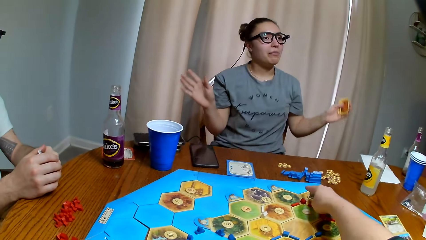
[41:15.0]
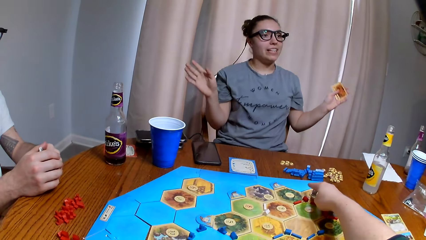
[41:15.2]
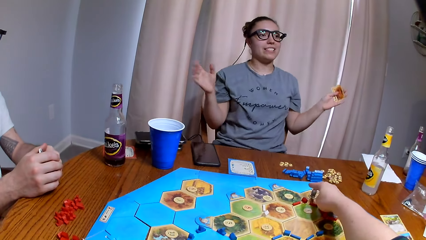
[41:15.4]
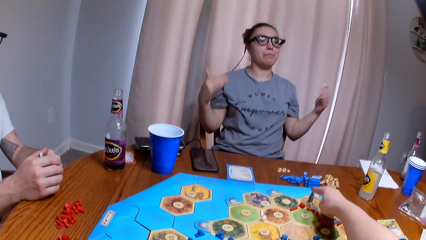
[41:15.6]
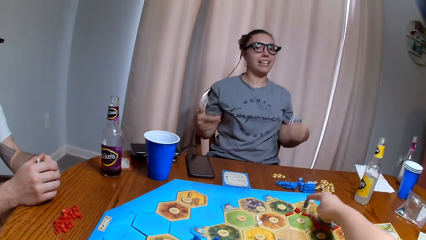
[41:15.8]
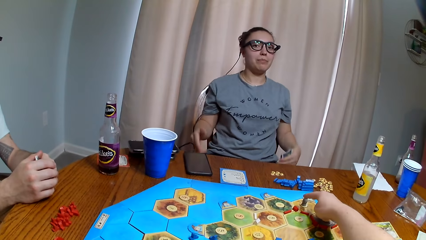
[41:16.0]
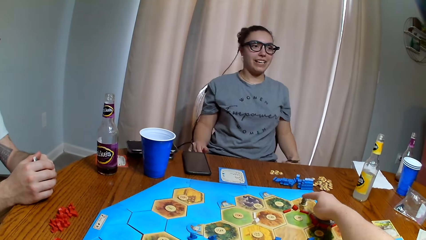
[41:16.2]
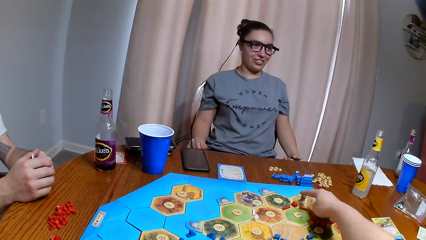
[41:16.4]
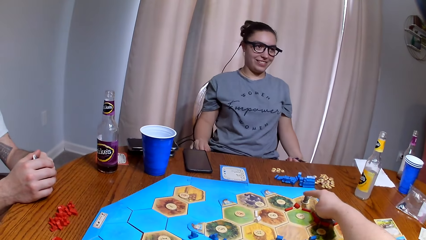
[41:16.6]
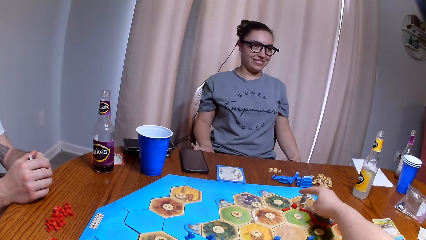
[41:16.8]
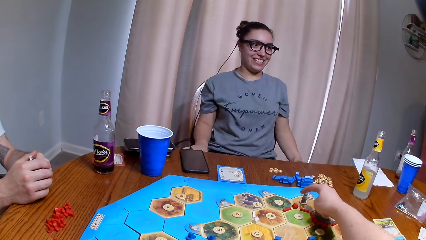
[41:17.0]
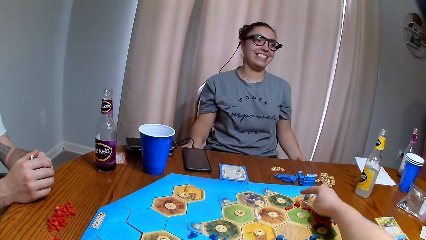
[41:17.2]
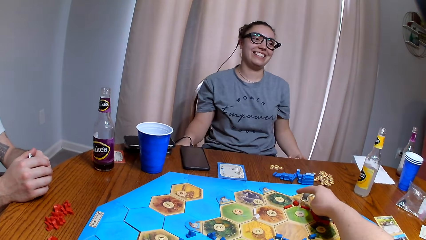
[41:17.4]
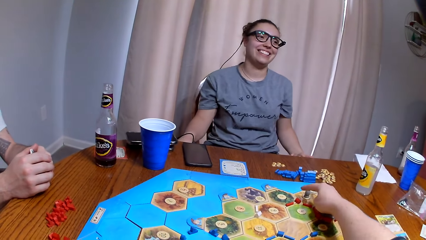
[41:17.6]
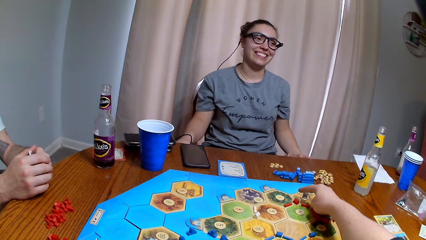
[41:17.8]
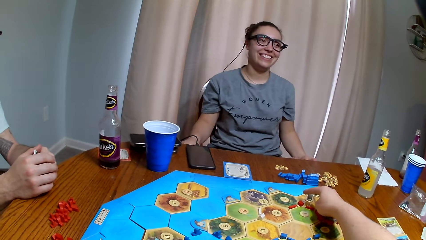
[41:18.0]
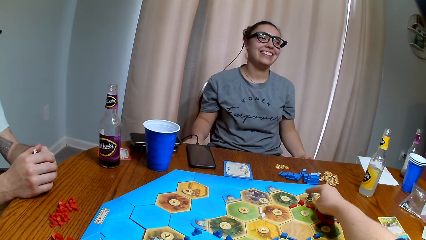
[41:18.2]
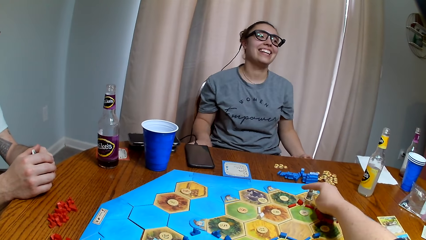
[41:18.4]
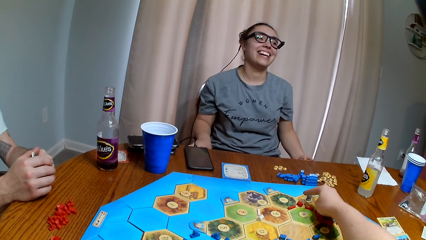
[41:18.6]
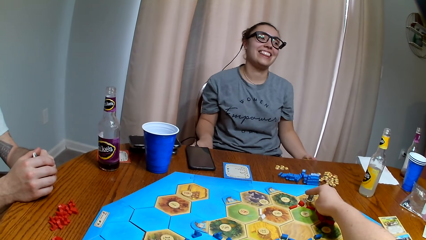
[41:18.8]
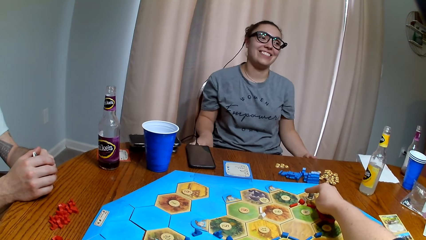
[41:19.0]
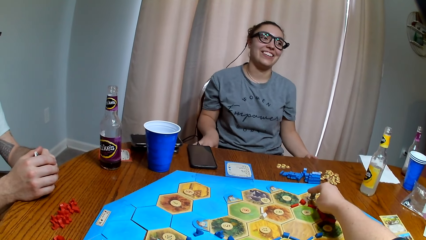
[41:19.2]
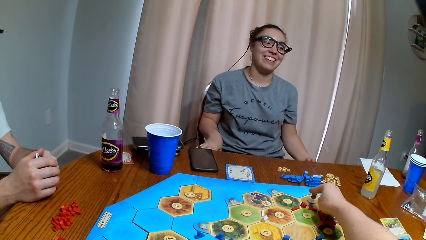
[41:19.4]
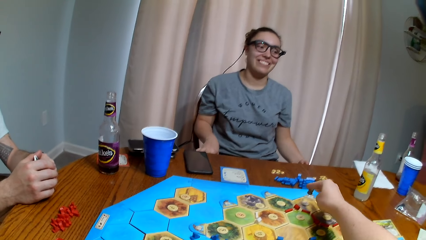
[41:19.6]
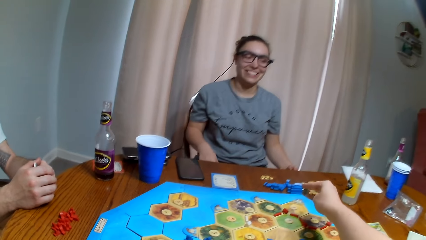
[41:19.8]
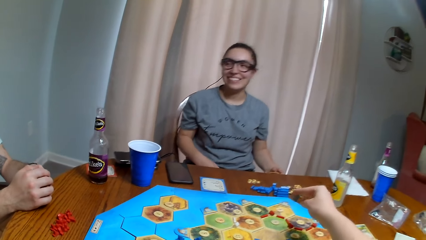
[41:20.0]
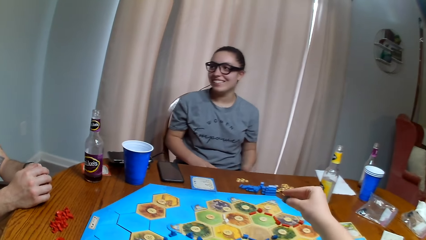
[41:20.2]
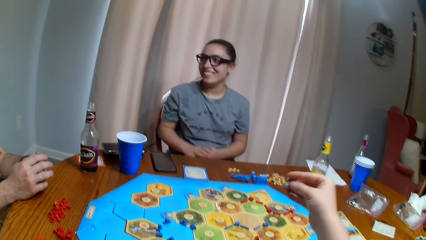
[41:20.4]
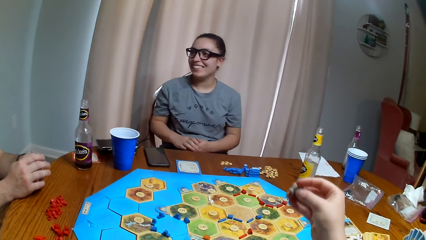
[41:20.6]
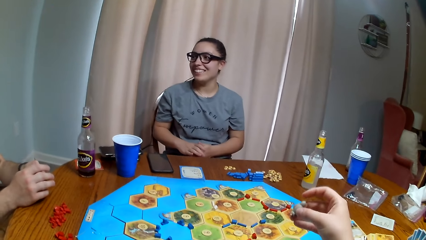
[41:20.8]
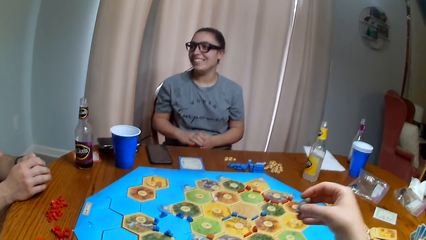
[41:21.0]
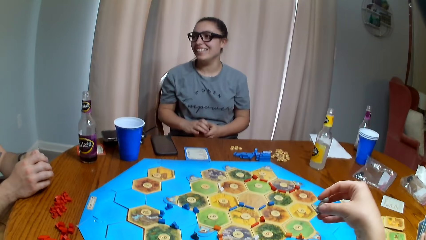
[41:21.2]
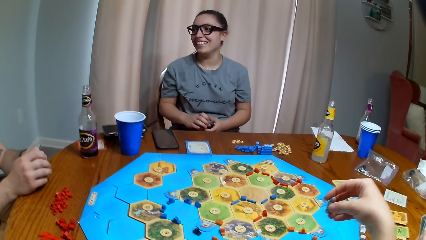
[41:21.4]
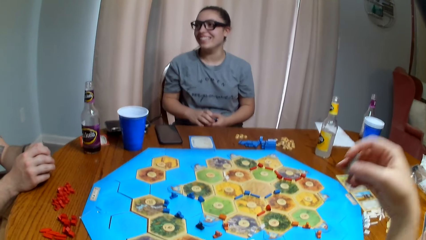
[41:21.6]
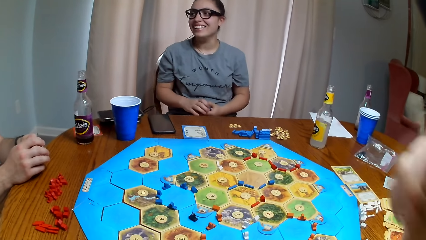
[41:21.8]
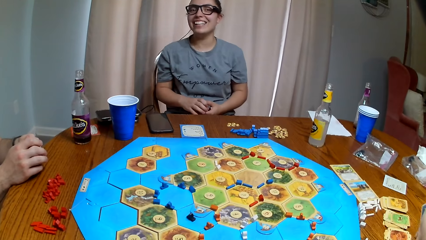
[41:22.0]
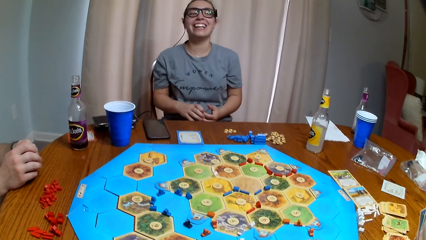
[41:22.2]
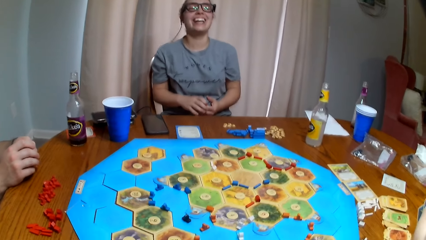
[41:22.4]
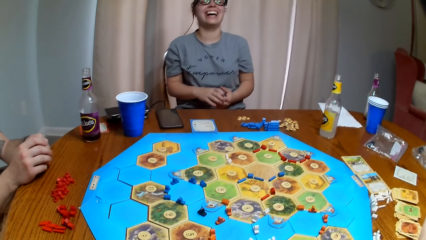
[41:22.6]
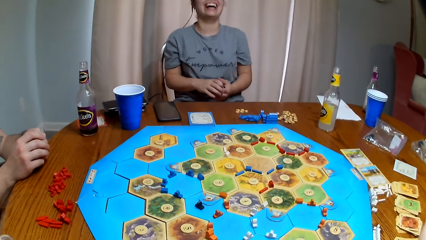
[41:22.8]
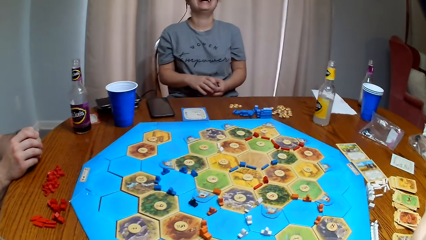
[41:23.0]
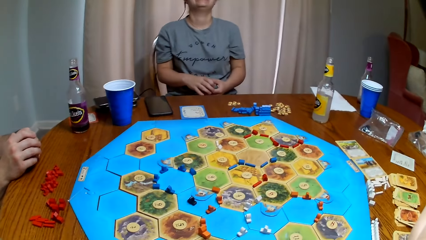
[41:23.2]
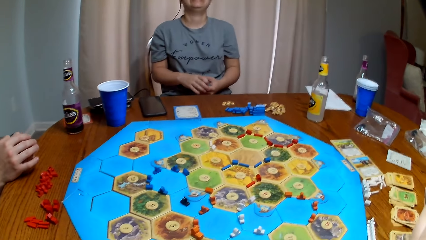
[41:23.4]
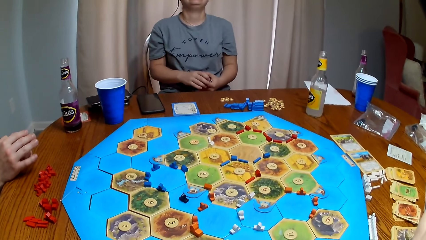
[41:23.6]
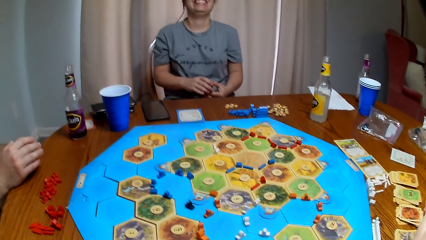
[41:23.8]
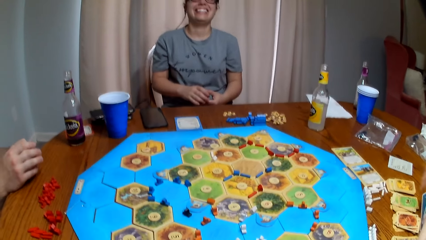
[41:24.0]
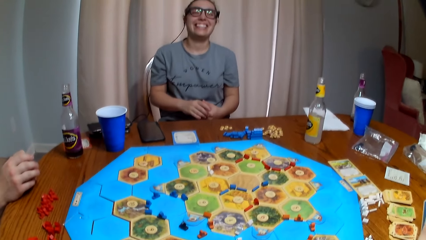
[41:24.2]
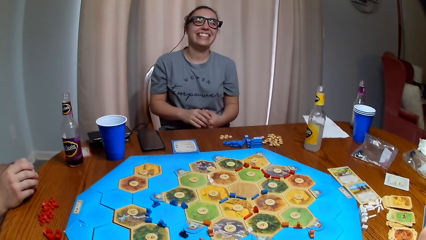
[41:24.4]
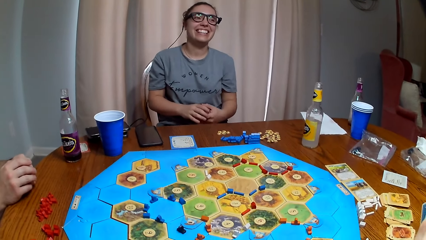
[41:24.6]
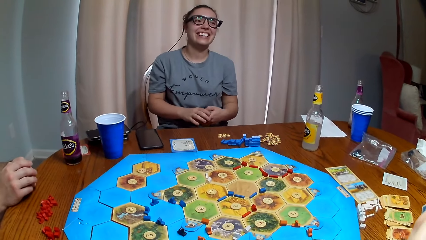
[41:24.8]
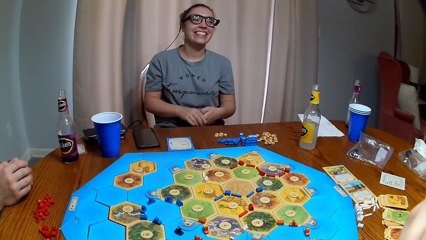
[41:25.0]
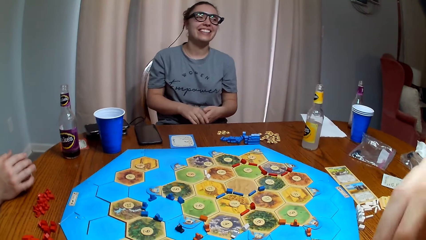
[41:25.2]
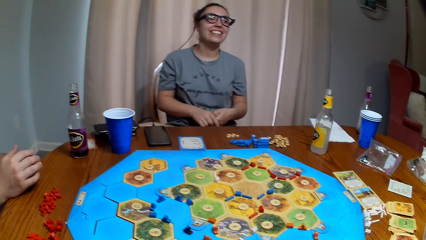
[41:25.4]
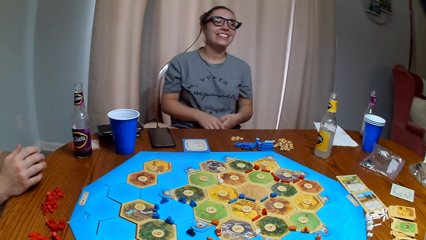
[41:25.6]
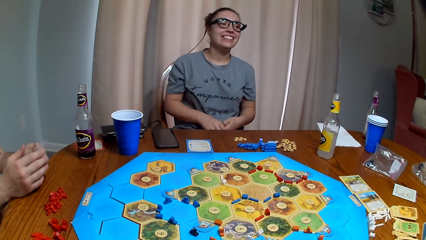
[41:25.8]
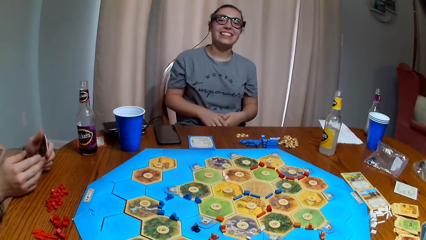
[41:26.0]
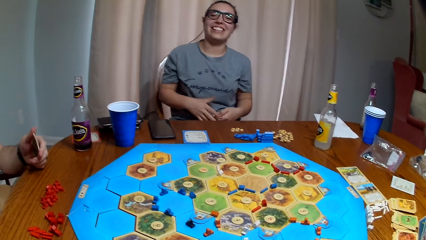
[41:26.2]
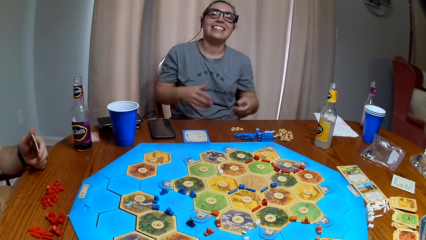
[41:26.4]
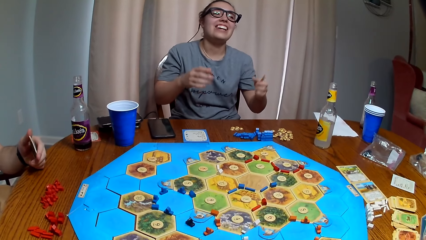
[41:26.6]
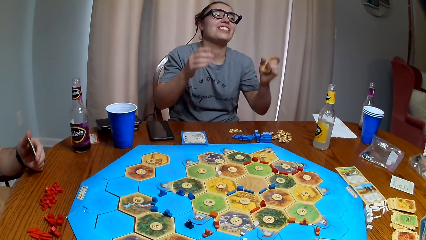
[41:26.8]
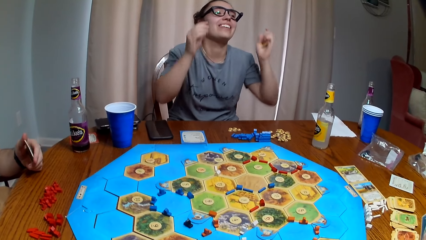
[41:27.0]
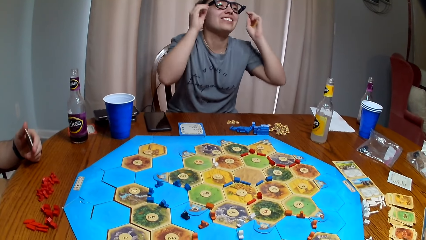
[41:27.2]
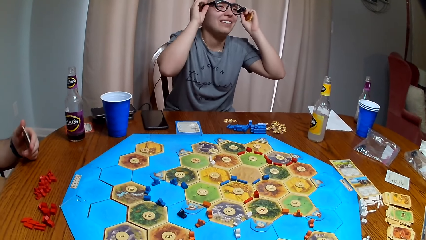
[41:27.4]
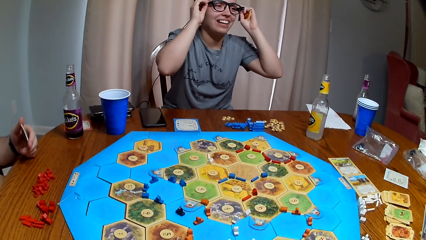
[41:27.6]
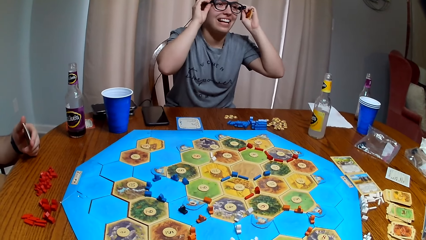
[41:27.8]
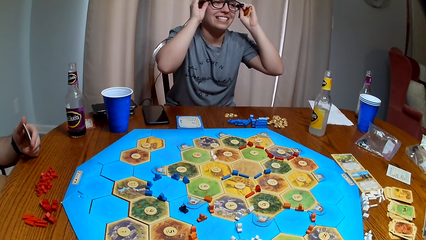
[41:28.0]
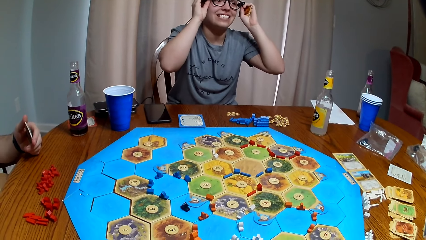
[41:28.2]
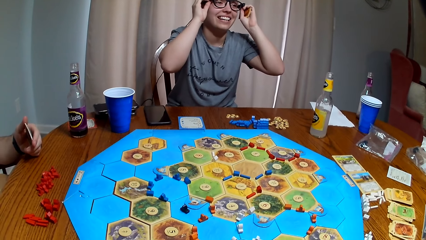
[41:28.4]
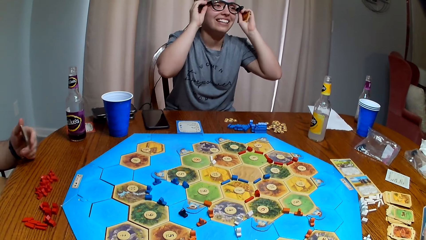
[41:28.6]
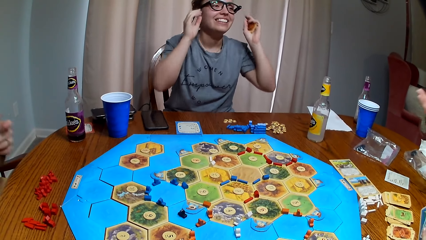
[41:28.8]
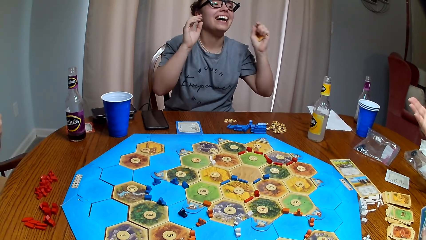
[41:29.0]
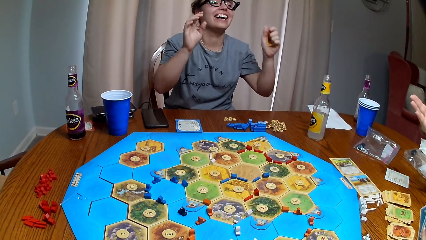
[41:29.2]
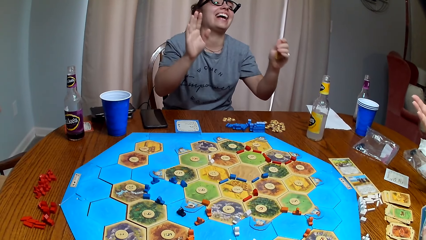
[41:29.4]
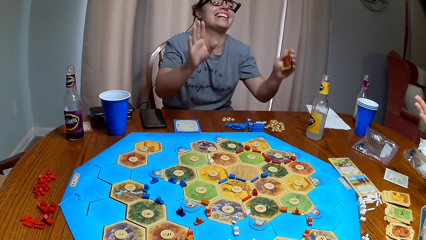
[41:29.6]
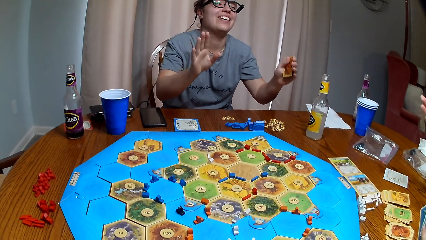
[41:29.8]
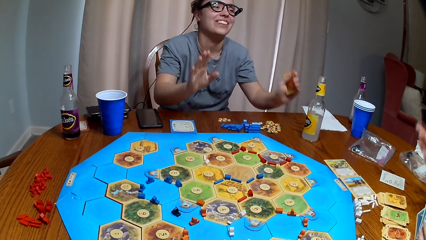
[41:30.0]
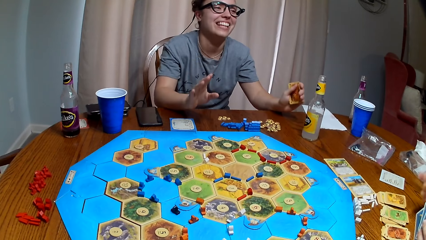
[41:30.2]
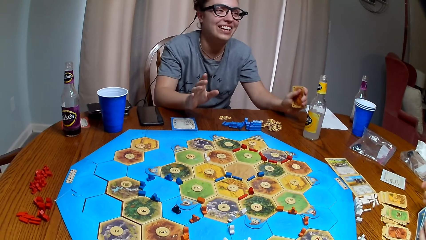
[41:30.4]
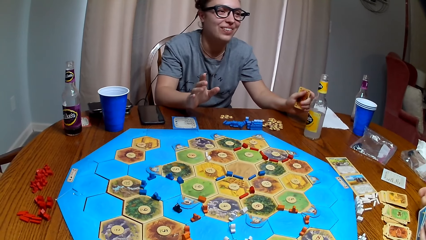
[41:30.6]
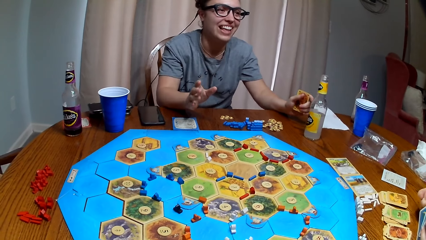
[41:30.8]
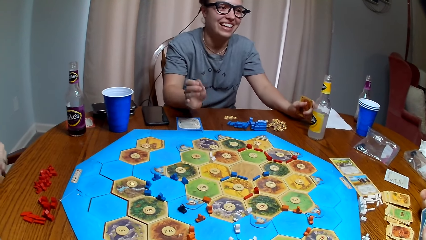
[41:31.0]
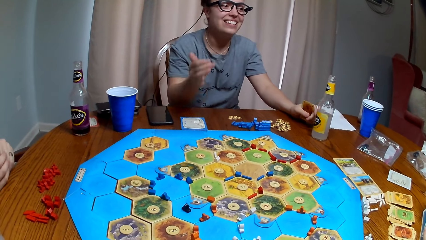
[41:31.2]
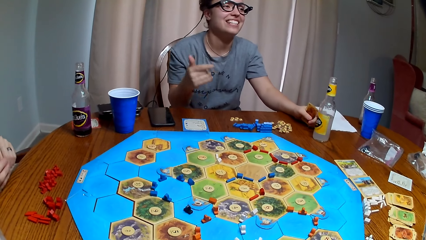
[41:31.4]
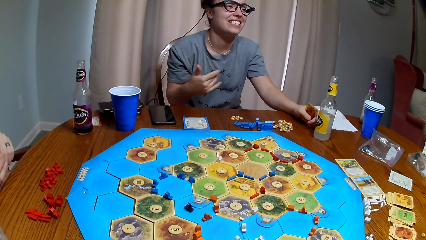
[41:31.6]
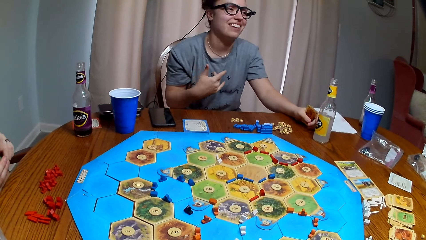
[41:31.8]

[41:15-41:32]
A woman moves the hands. A woman dialogues with another woman. The camera wearer picks up a pawn. The first woman touches the spectacles.
